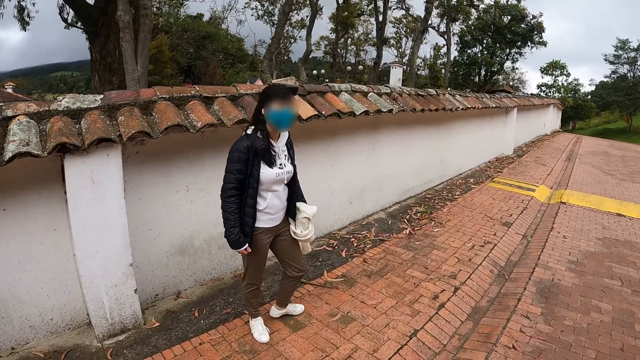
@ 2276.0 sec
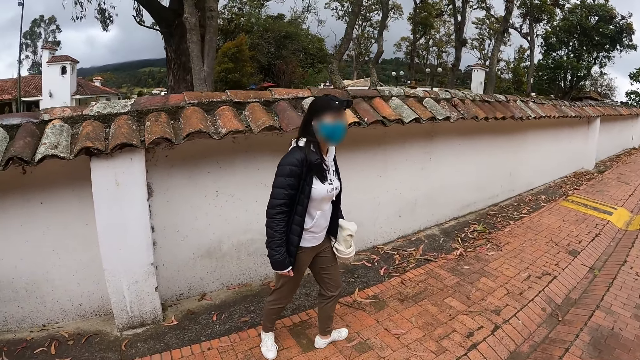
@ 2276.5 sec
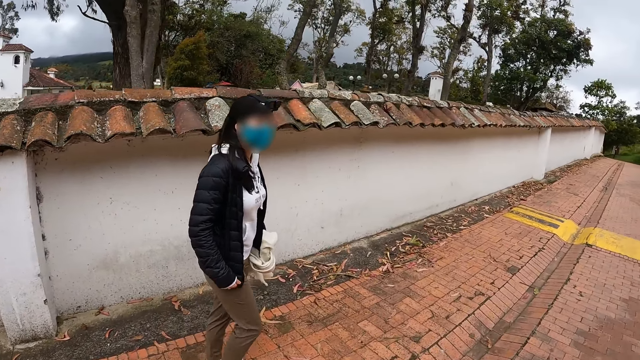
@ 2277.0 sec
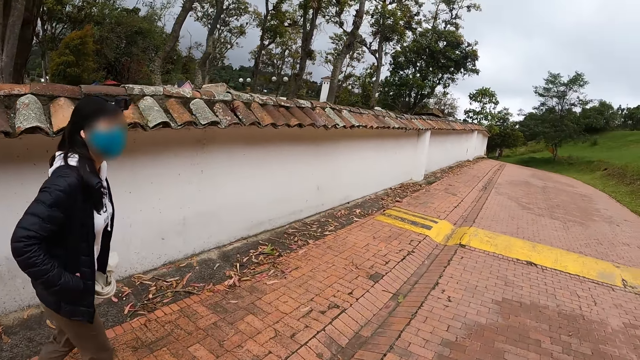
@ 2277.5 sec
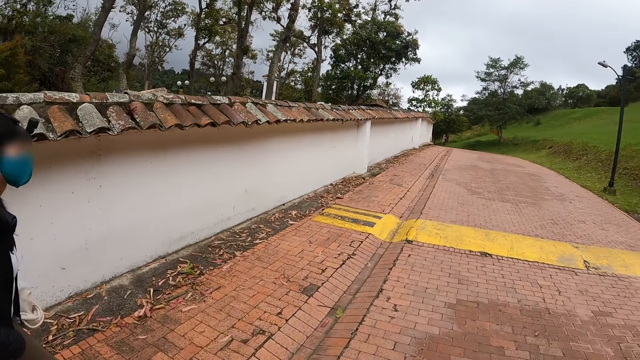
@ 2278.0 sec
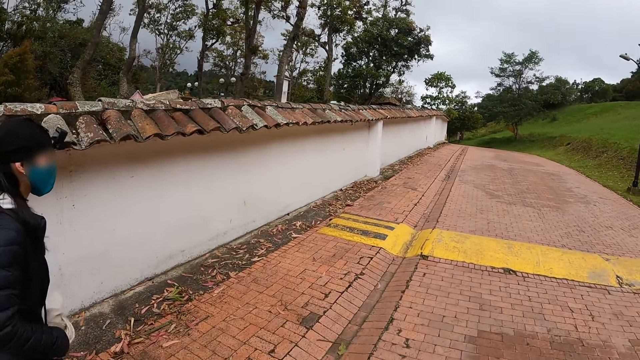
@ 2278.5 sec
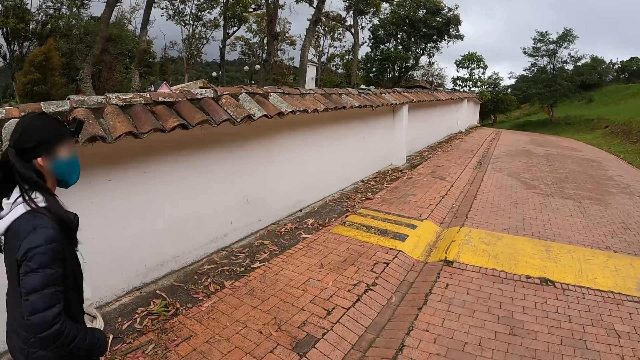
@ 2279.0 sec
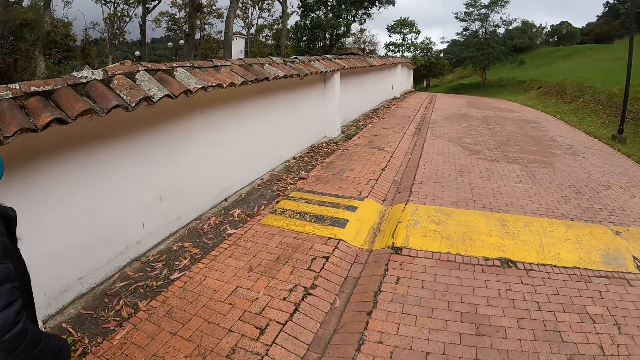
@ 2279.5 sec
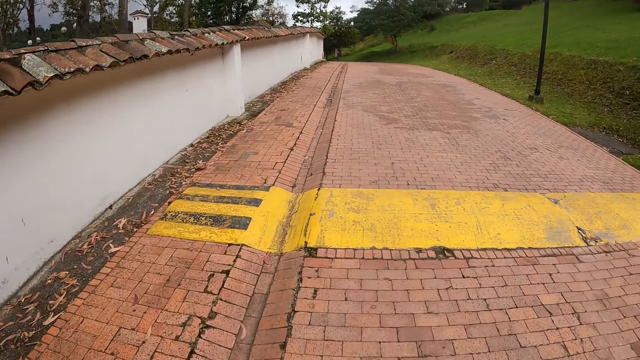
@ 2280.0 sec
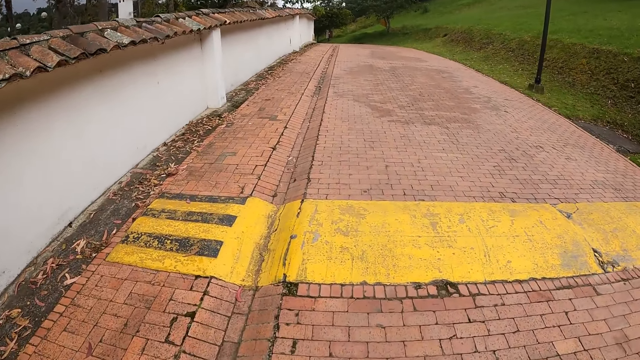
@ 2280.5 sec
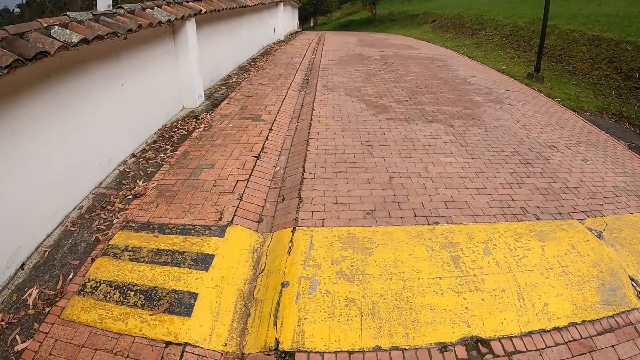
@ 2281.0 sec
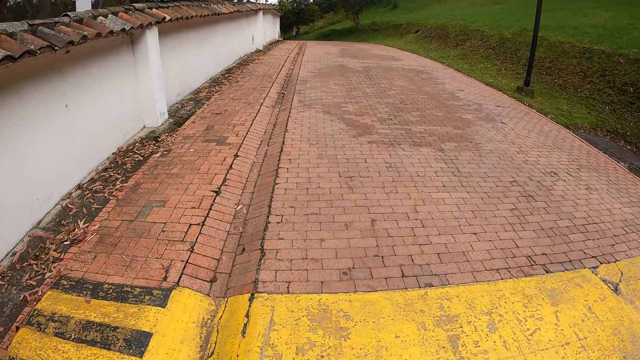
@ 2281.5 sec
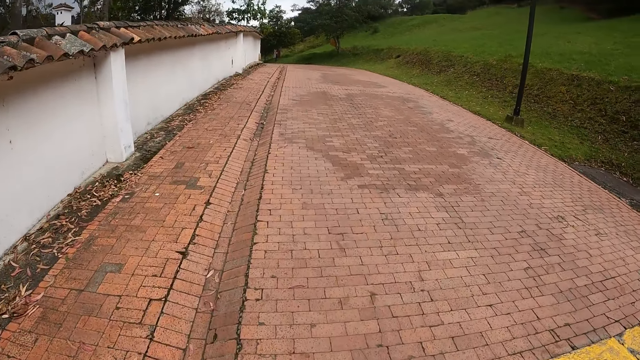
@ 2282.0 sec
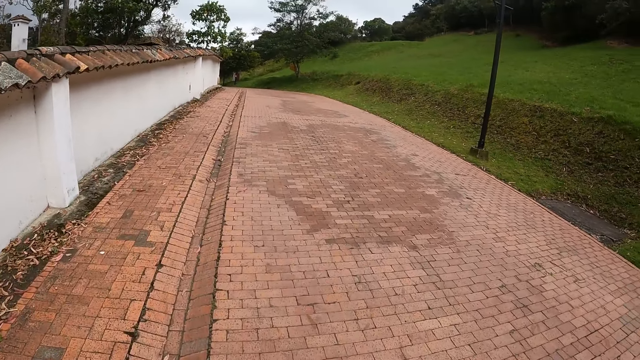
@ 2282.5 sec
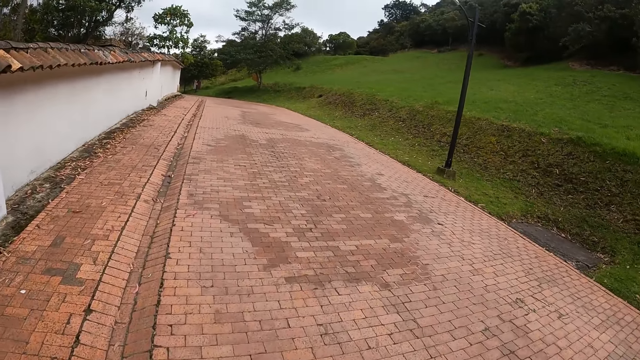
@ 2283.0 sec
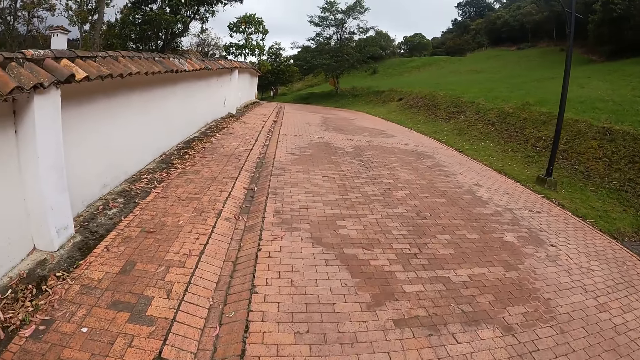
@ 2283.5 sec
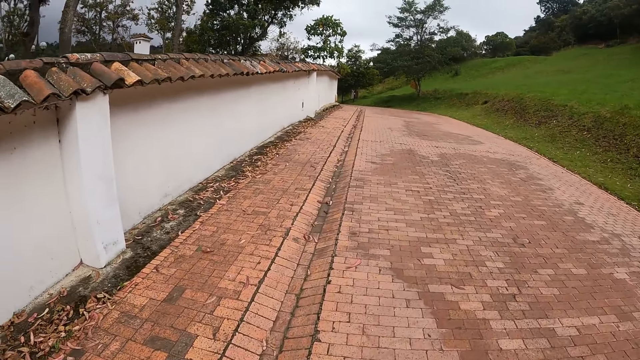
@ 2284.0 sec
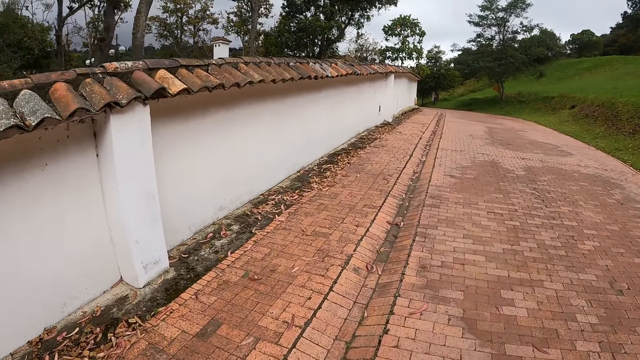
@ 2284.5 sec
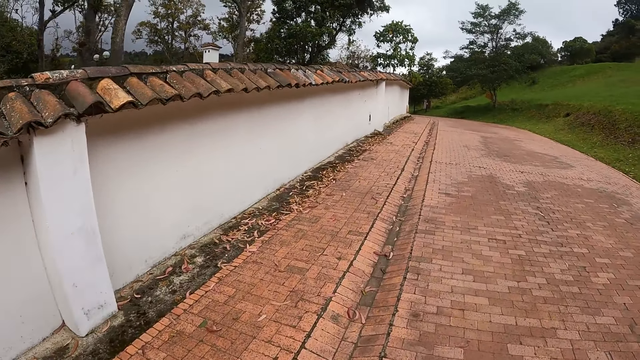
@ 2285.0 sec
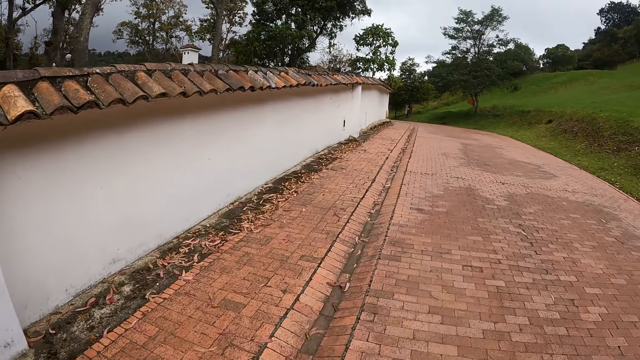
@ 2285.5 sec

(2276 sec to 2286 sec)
A woman walks along the road. The camera wearer walks along the road.

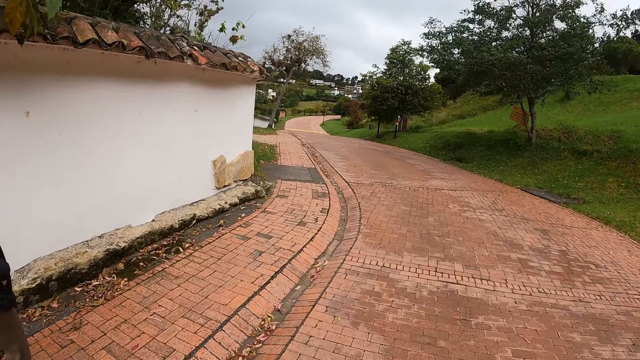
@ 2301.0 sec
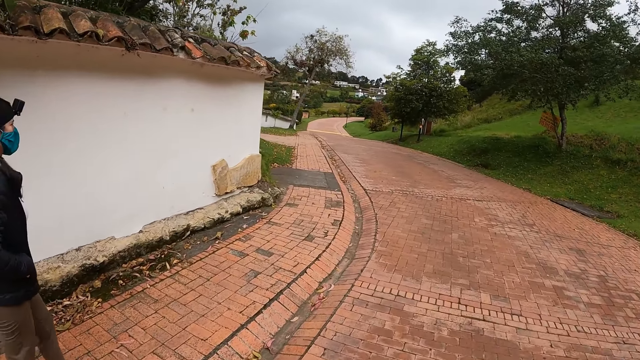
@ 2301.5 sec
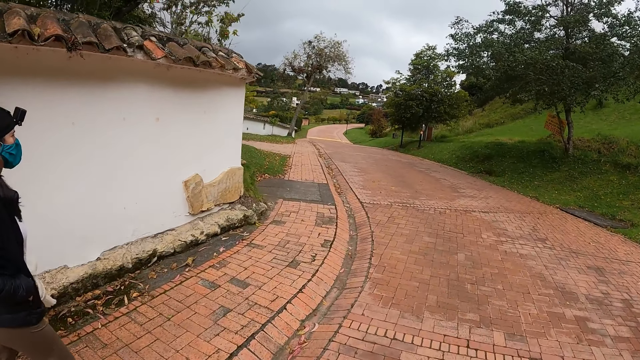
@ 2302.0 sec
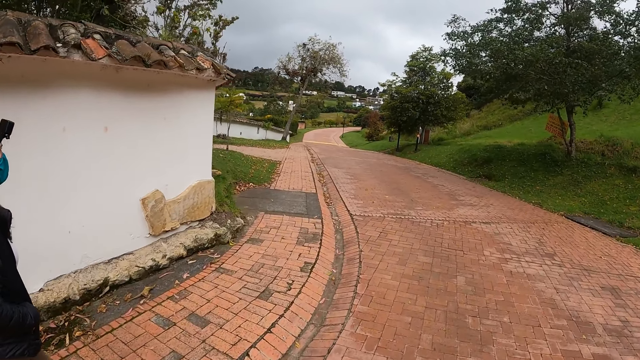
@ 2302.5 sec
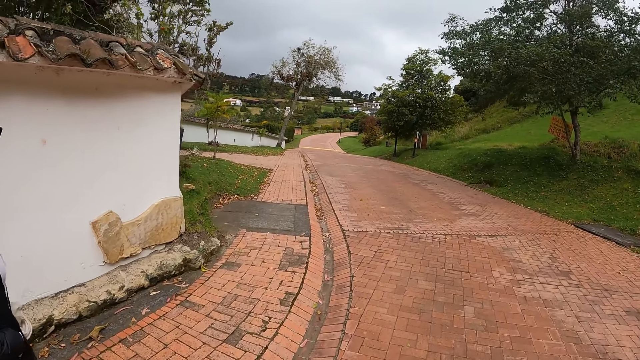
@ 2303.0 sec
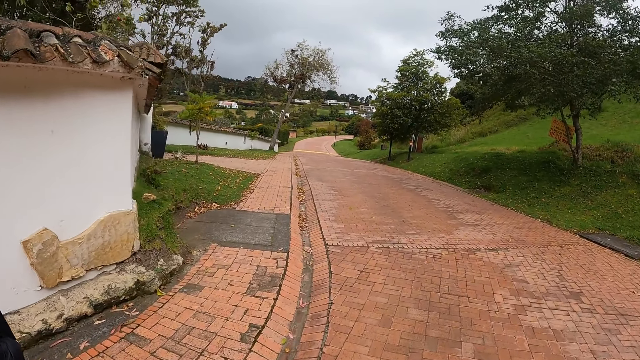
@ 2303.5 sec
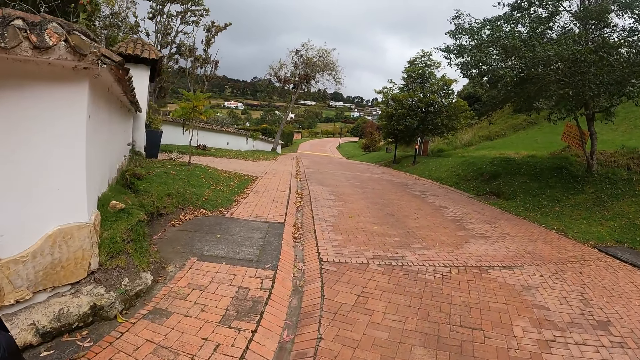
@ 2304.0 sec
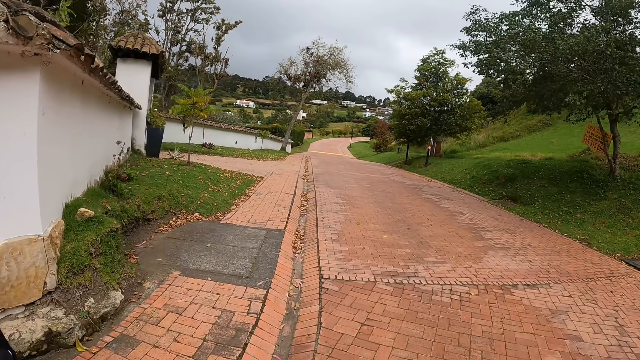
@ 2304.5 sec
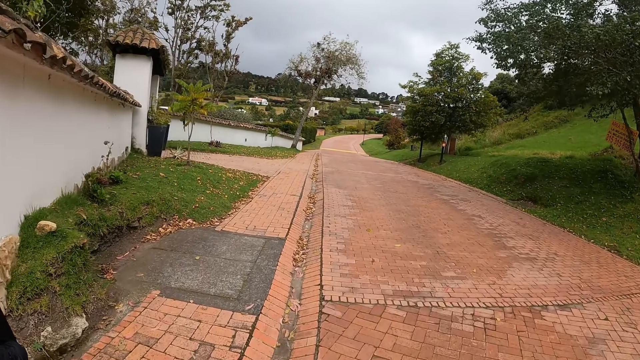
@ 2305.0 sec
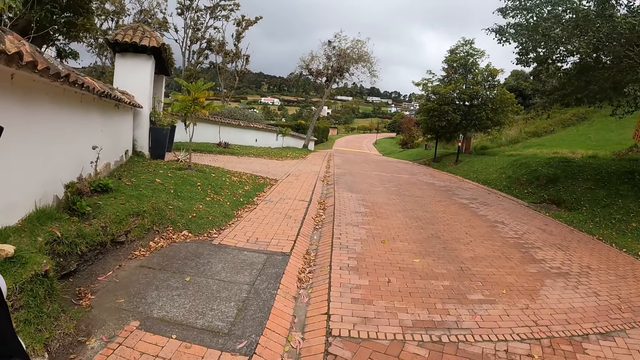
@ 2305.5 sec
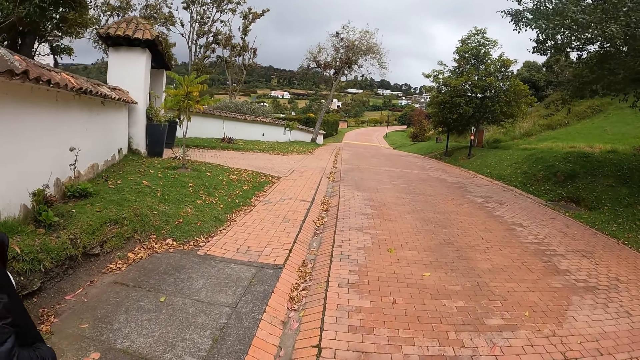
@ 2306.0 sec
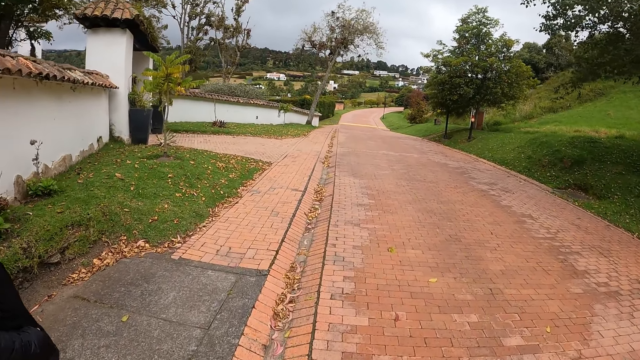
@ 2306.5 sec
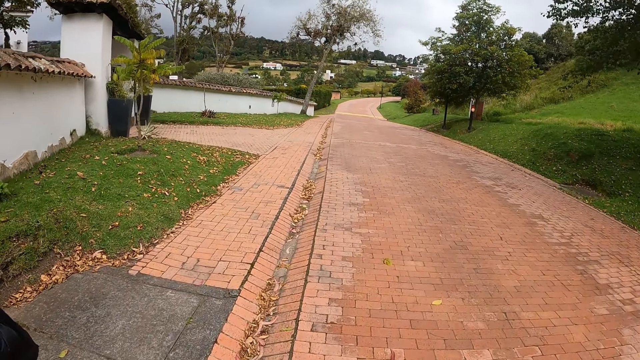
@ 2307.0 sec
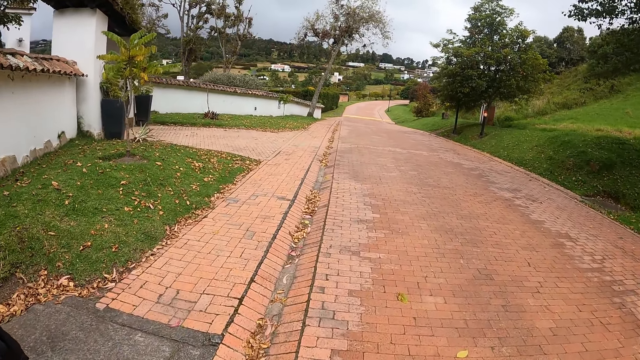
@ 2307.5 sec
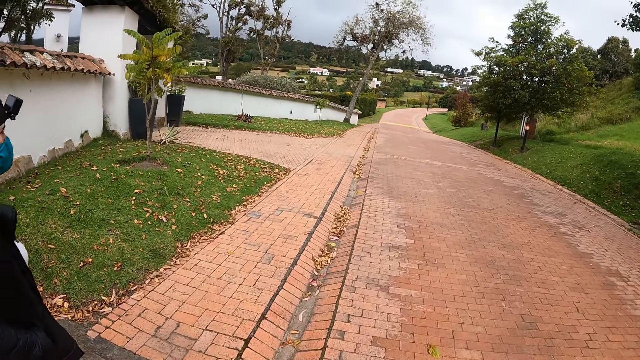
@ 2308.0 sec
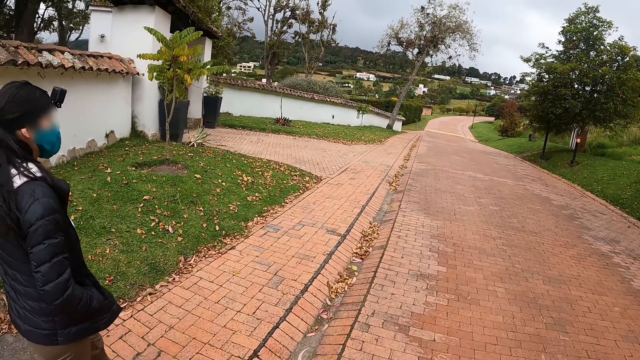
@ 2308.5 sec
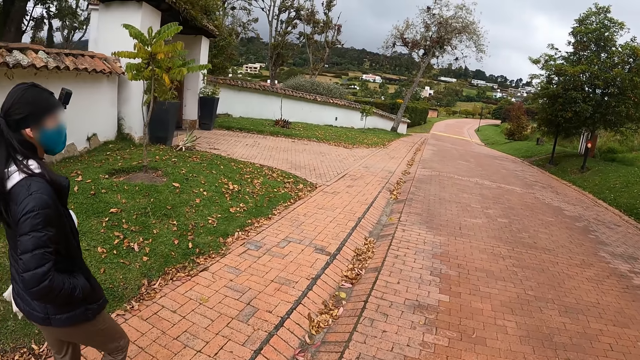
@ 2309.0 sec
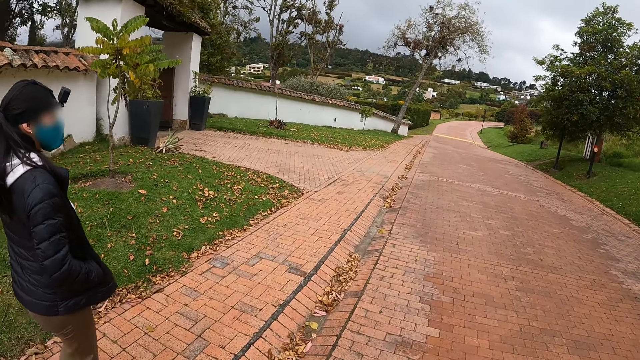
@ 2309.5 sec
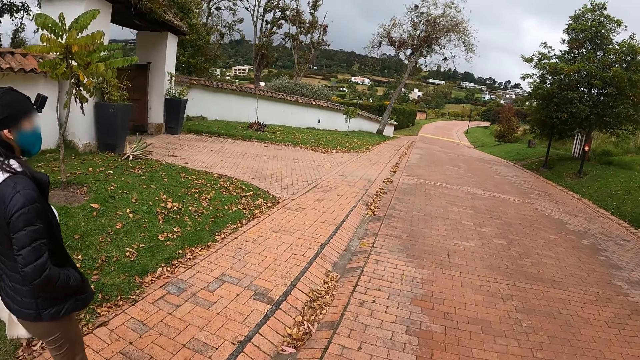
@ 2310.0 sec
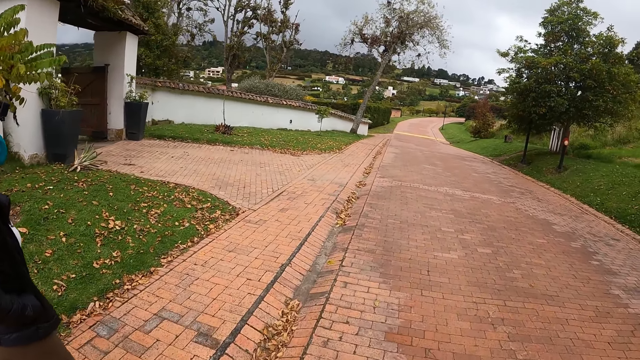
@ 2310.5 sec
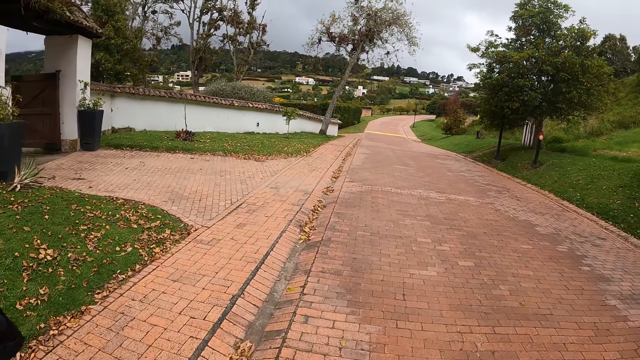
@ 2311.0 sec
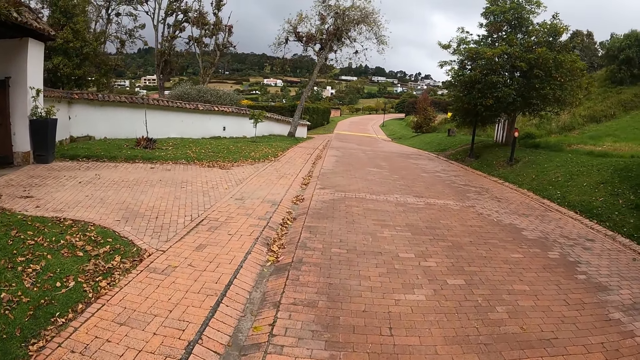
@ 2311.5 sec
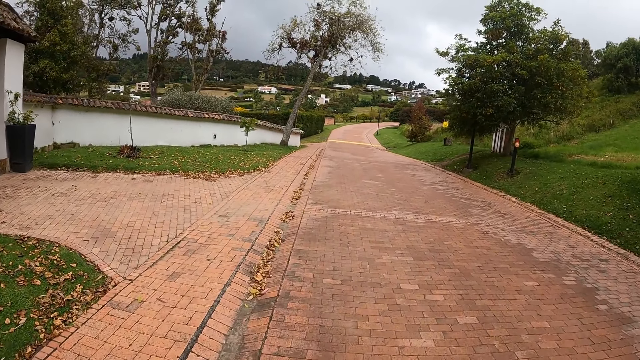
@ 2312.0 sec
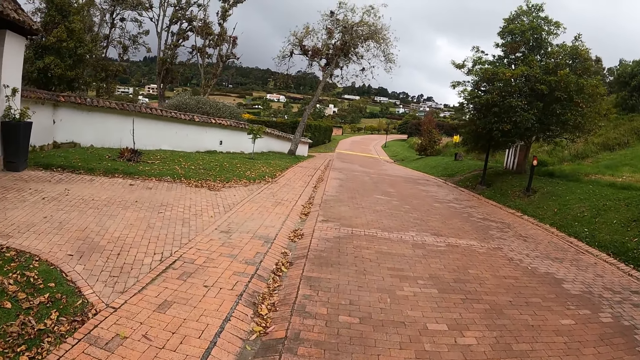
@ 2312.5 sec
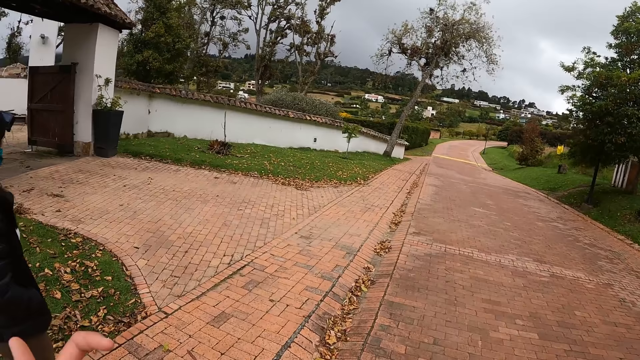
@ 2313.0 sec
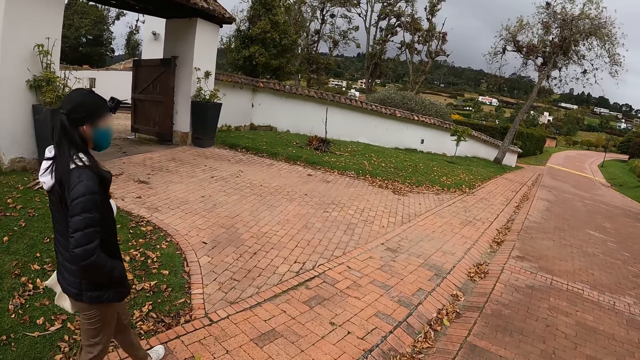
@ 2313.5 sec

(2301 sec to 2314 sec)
A woman walks along the road. The camera wearer walks along the road. The woman walks along the road. The camera wearer walks along the road.
